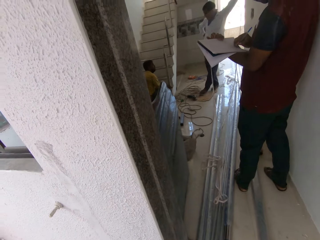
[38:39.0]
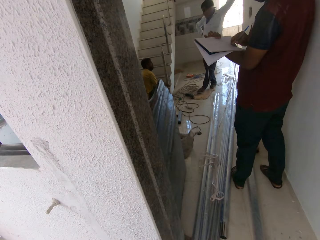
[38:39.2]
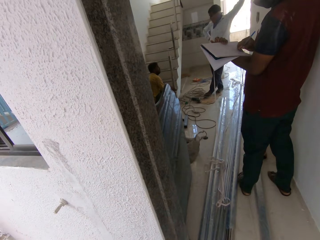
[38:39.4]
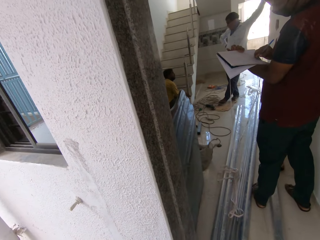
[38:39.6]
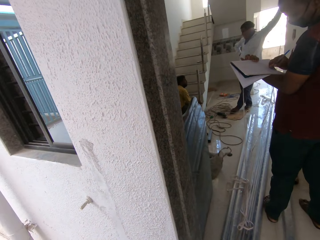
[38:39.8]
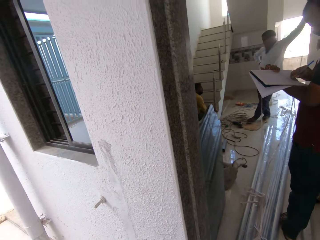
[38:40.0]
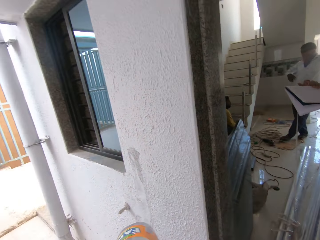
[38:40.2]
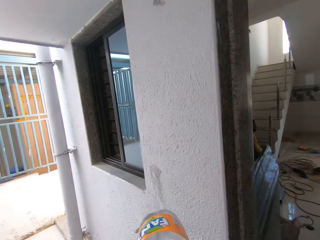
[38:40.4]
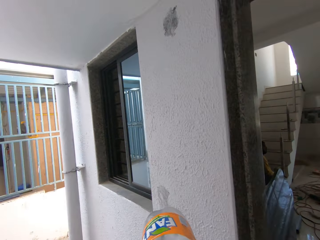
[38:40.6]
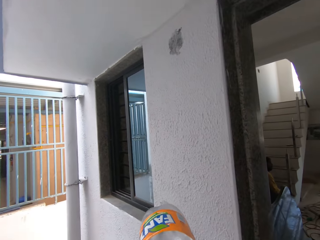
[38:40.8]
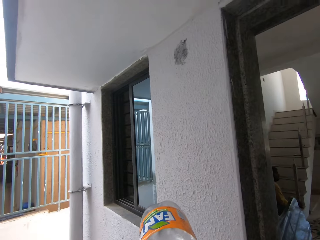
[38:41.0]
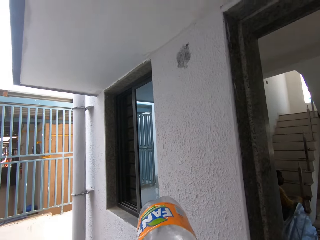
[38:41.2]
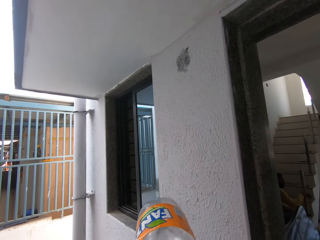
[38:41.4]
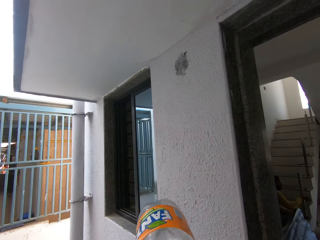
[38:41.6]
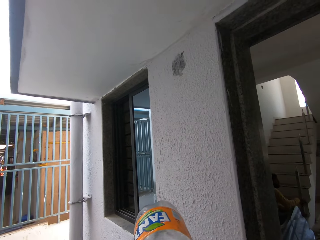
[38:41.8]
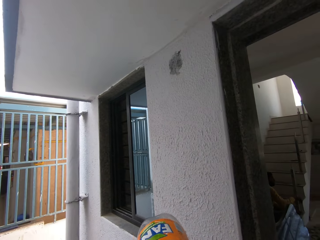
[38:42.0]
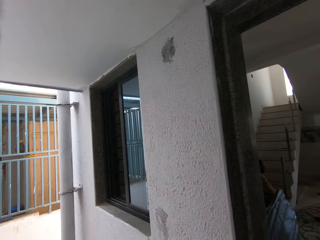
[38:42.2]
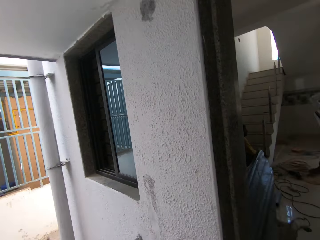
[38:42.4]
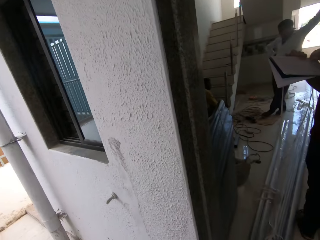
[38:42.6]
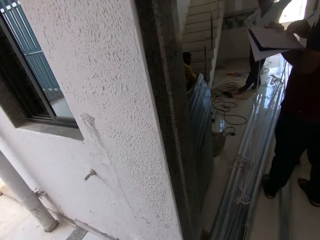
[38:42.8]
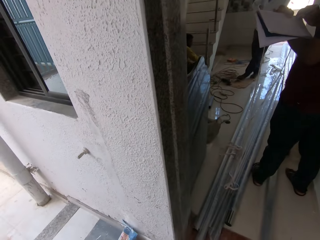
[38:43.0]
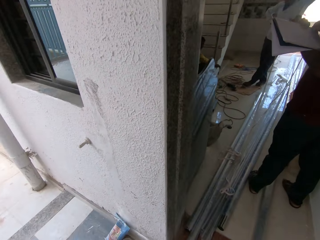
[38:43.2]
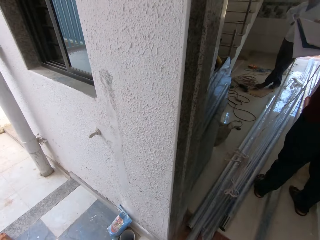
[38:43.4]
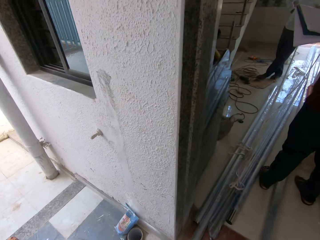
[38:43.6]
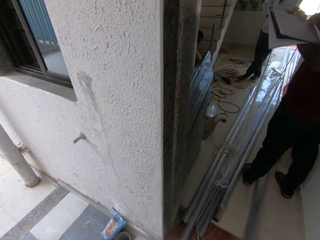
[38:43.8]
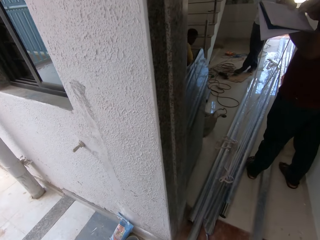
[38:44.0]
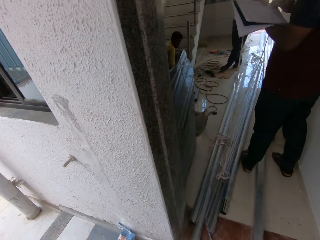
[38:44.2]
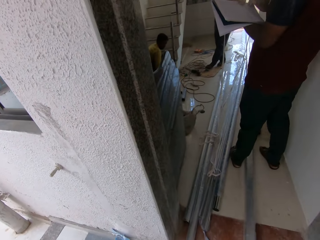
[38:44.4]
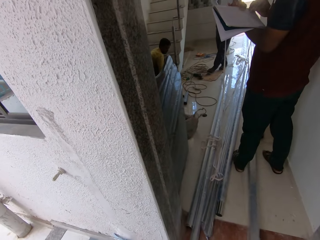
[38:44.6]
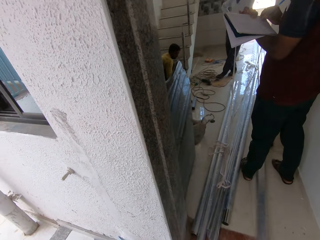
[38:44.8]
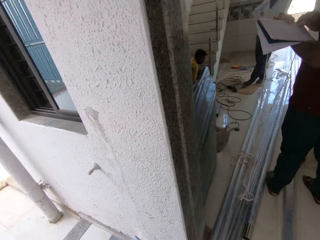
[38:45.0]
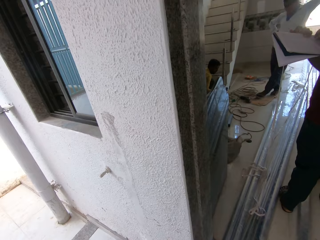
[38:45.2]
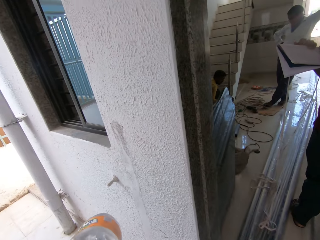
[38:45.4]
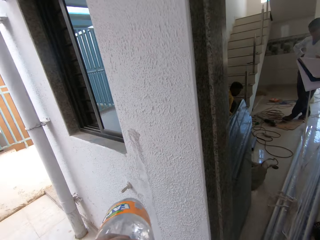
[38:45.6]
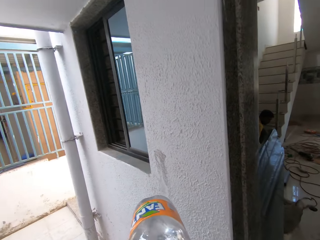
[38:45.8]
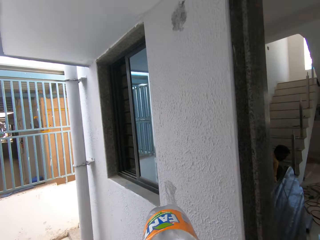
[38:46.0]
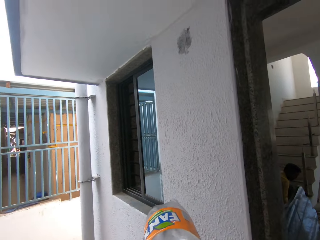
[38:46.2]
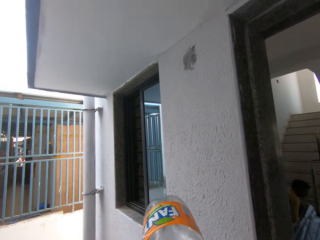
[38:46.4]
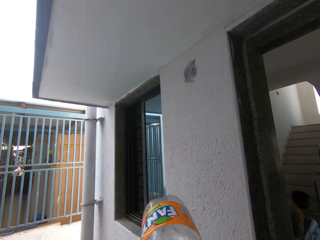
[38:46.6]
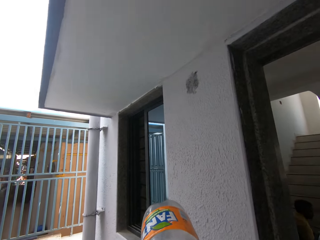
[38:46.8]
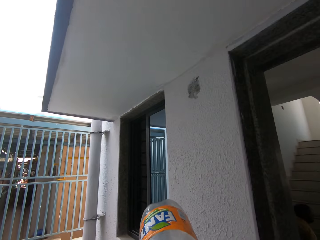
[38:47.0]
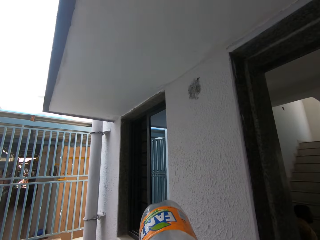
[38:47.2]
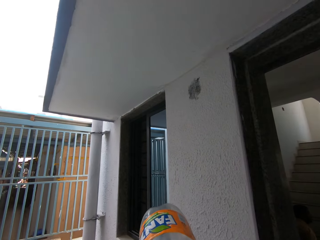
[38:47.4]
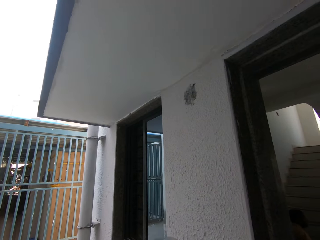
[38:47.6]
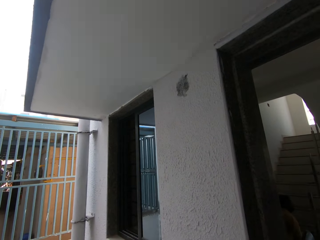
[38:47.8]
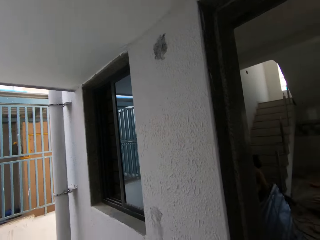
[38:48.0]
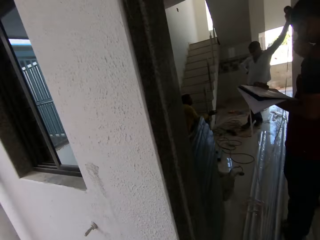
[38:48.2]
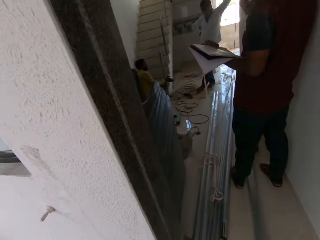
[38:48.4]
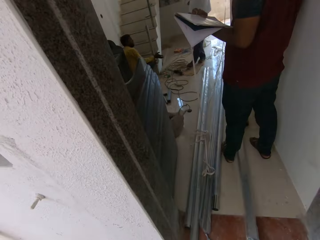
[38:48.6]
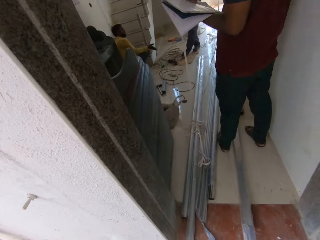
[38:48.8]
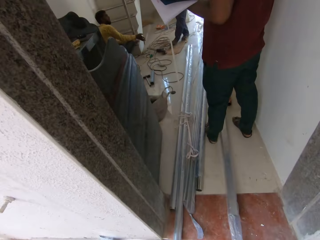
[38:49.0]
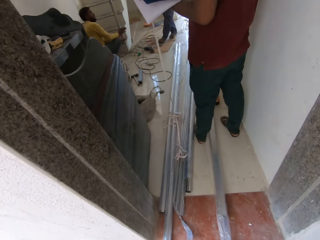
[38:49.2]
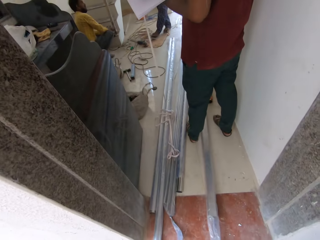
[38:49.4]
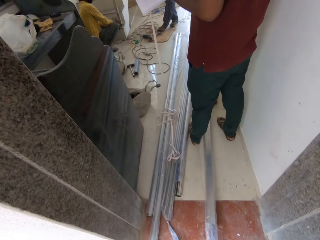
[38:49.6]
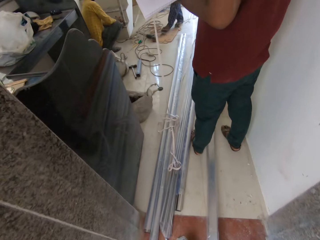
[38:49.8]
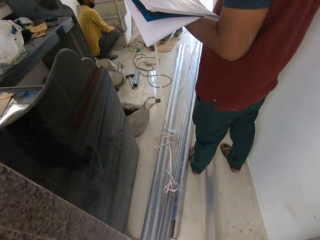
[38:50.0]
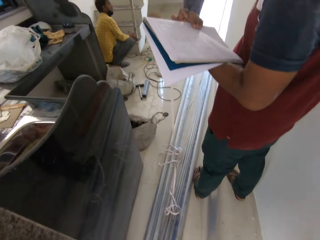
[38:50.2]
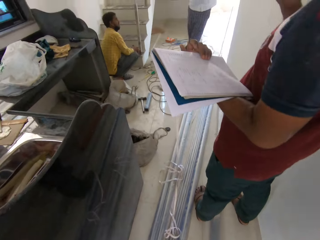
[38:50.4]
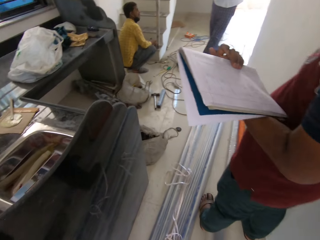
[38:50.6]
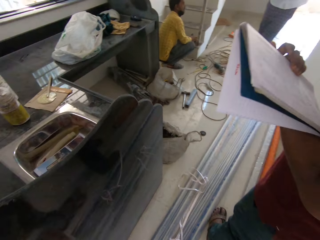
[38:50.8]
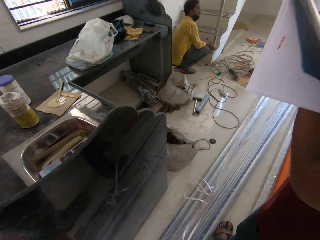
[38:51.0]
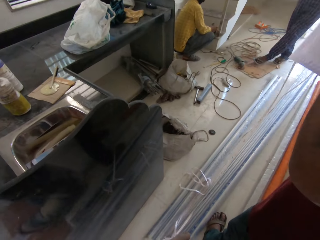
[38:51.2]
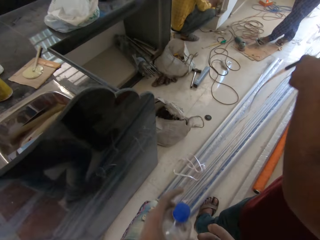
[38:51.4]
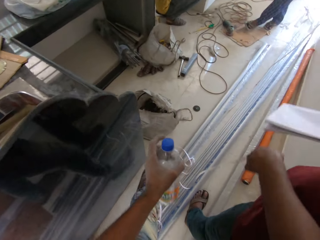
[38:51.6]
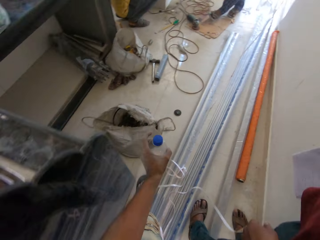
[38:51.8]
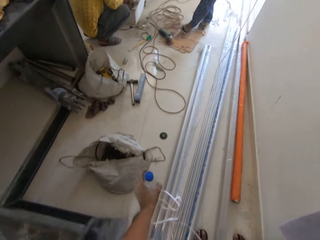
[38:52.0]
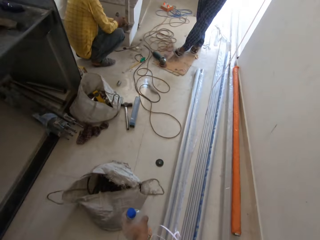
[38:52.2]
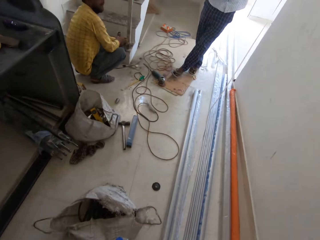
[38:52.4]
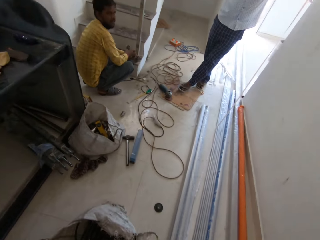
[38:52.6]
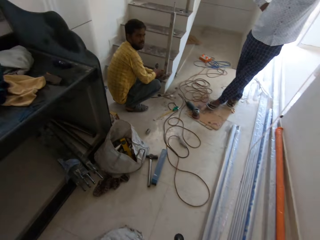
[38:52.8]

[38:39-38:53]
The camera wearer looks around. They drink water. They look around. They drink water. They look around. They walk around.

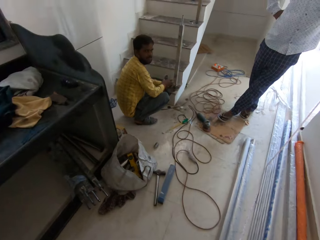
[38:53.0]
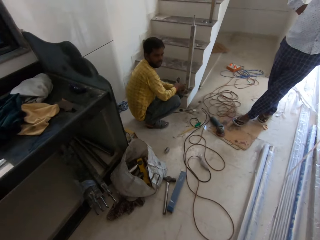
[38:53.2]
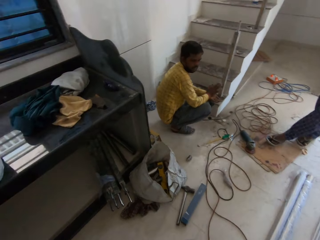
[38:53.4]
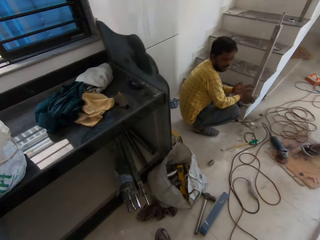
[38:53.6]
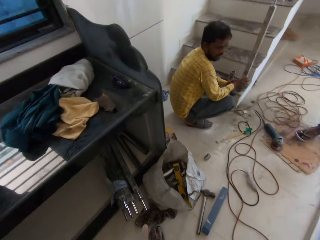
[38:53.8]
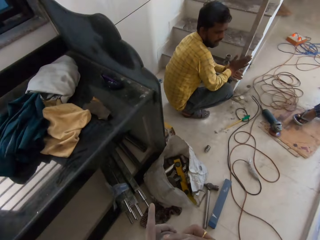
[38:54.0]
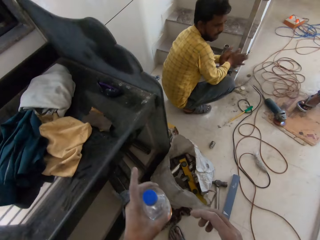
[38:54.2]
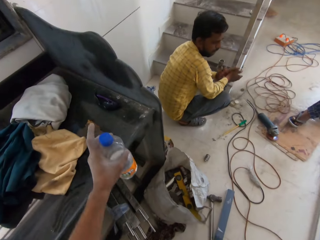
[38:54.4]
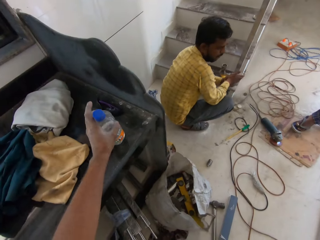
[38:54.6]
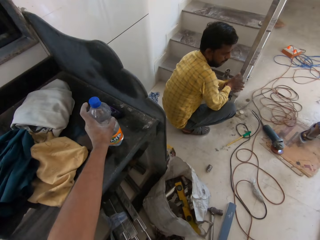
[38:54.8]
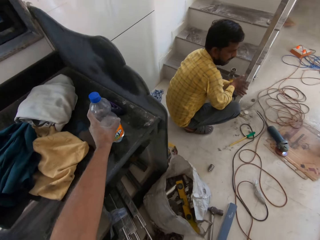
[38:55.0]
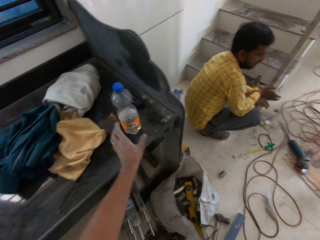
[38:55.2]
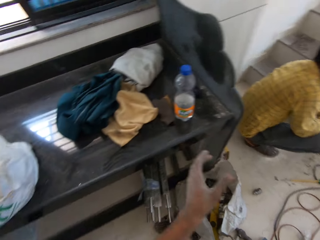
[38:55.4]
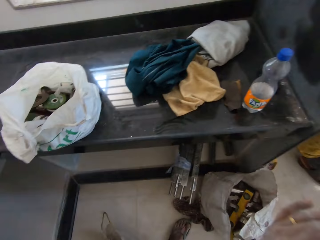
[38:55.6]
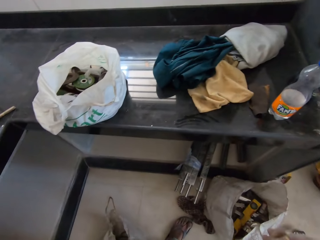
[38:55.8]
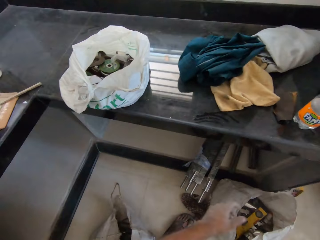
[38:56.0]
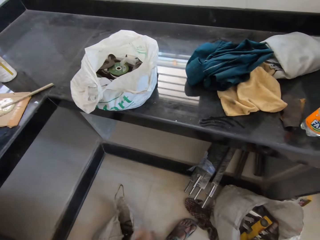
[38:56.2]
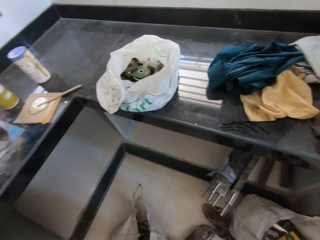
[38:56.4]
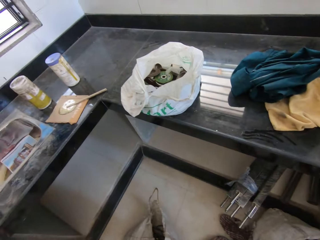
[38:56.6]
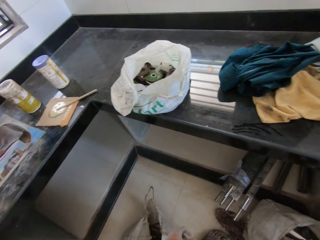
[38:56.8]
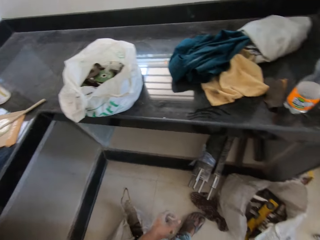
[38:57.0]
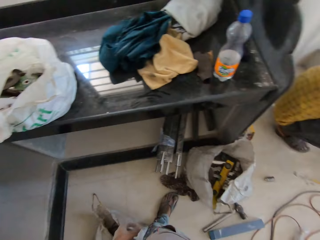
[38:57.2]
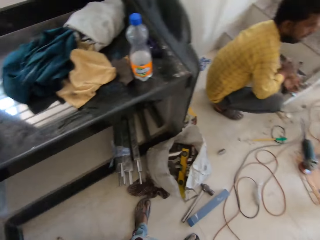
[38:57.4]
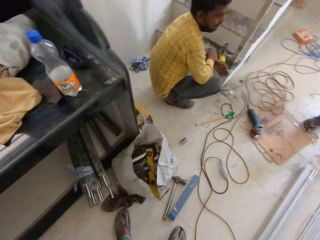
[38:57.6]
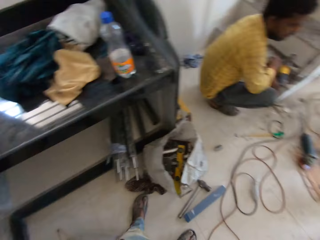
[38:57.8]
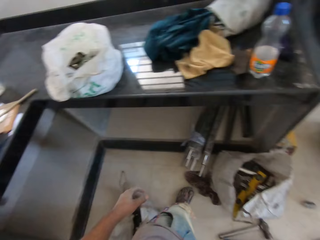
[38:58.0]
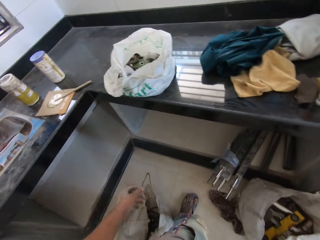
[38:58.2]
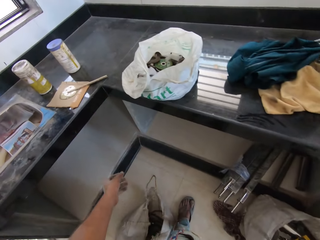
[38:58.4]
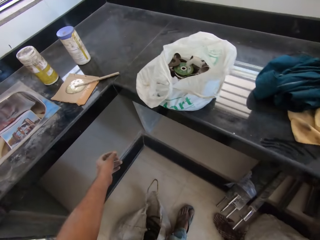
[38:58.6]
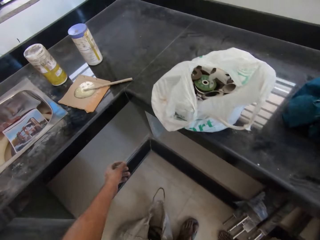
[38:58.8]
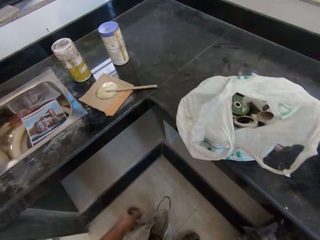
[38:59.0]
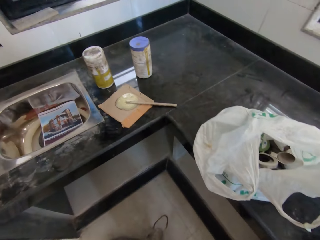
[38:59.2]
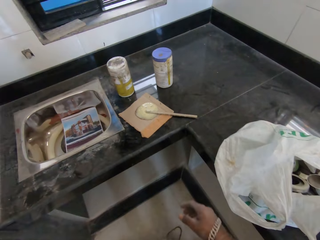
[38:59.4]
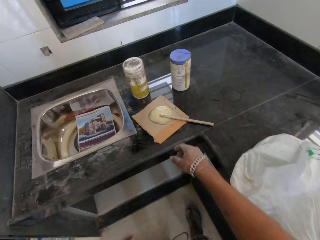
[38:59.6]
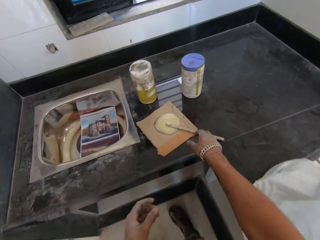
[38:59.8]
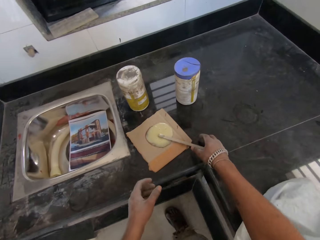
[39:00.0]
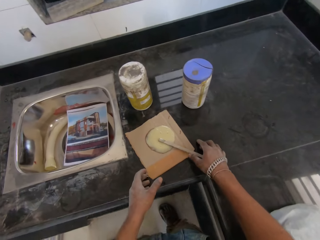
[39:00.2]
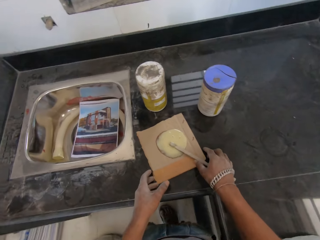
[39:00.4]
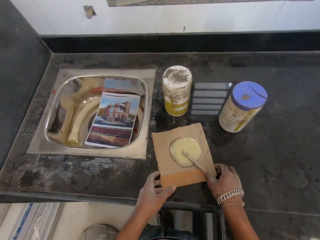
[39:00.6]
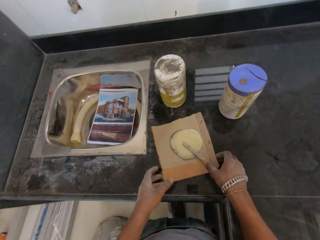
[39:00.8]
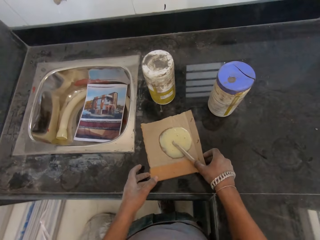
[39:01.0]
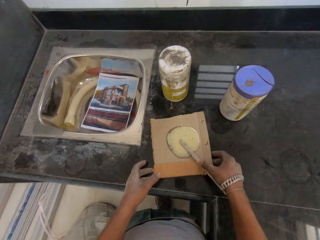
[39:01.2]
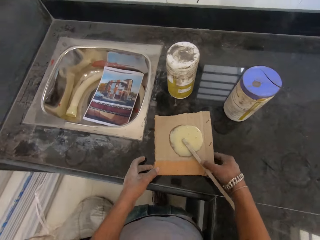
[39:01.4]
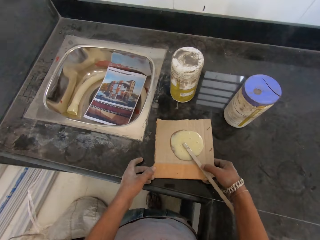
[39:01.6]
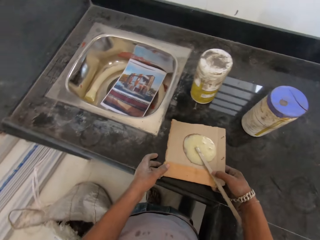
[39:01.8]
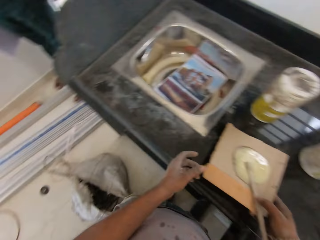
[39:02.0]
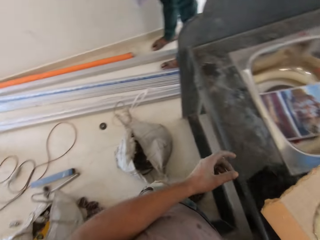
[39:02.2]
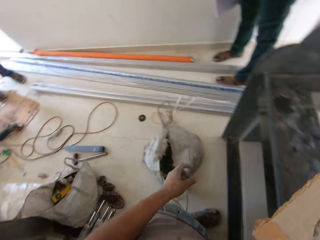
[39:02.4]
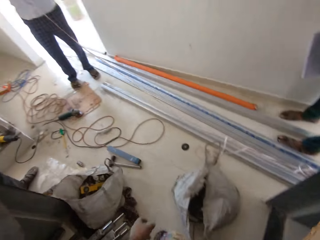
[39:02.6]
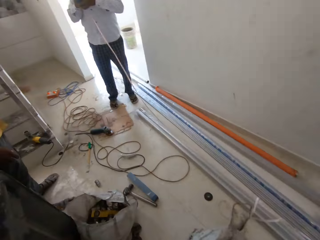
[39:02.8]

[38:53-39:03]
The camera wearer drops the bottle of water onto the counter with his left hand. He looks around. He holds the carton on the counter with his left hand. He picks up the carton from the counter with both hands.
